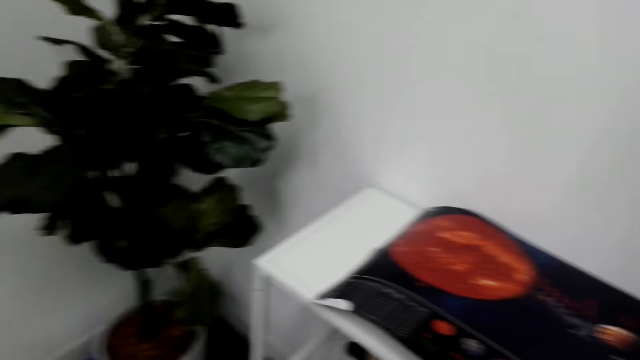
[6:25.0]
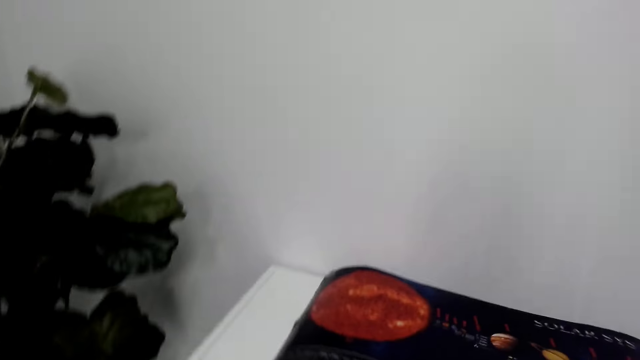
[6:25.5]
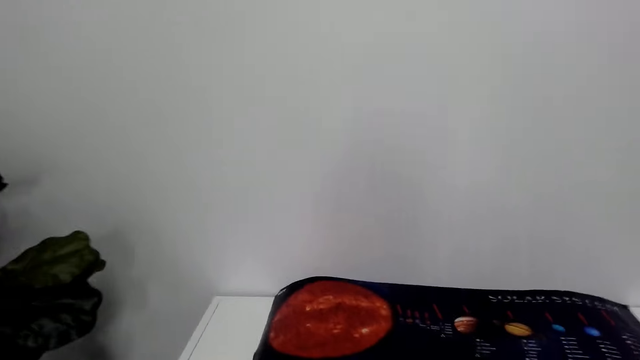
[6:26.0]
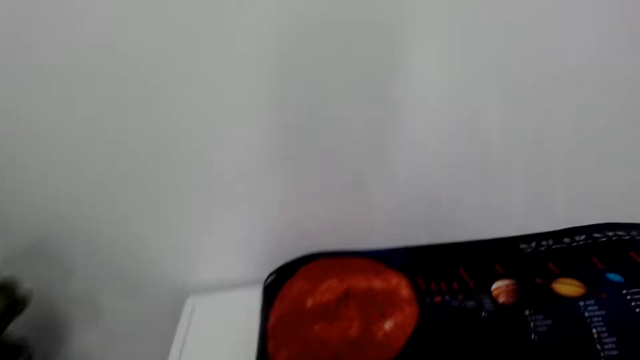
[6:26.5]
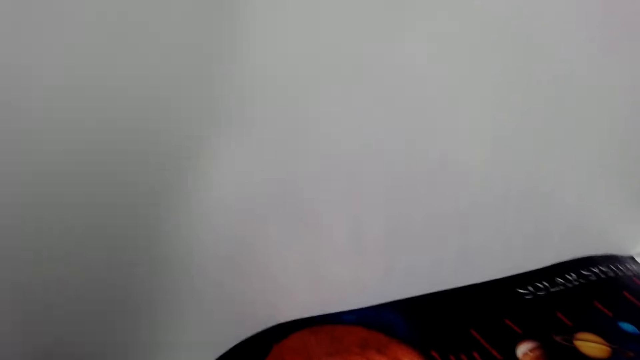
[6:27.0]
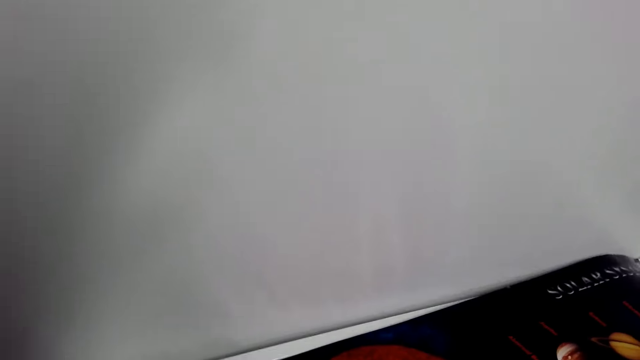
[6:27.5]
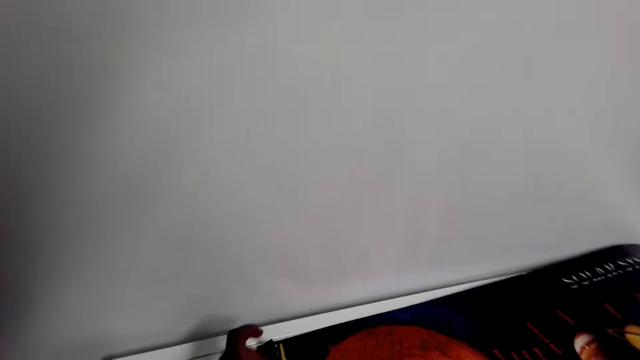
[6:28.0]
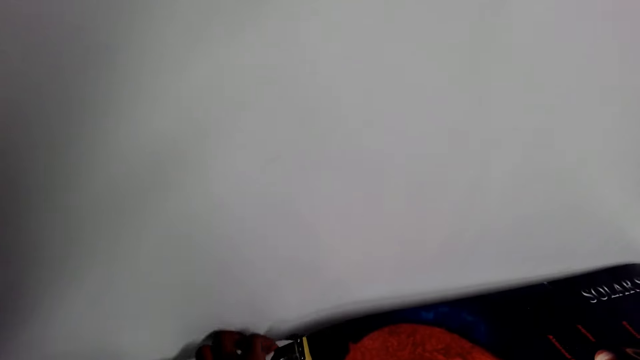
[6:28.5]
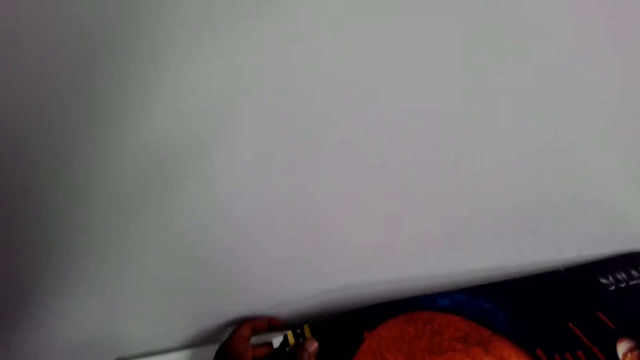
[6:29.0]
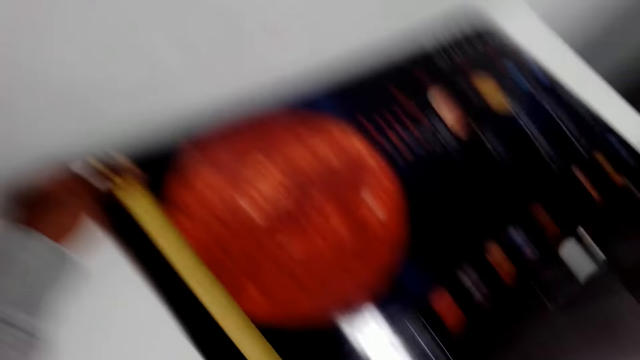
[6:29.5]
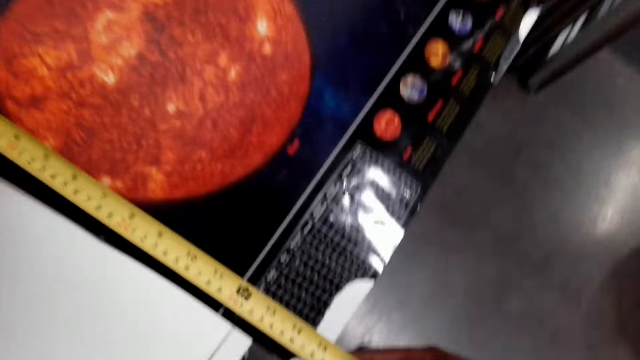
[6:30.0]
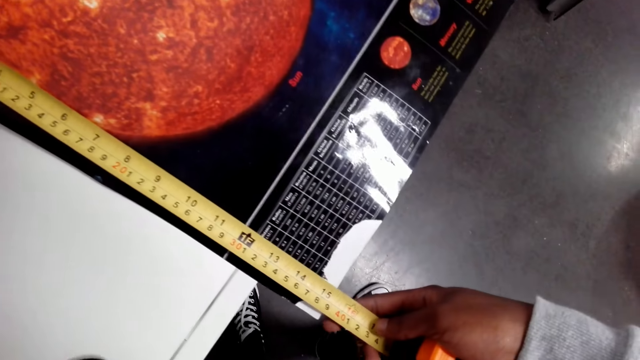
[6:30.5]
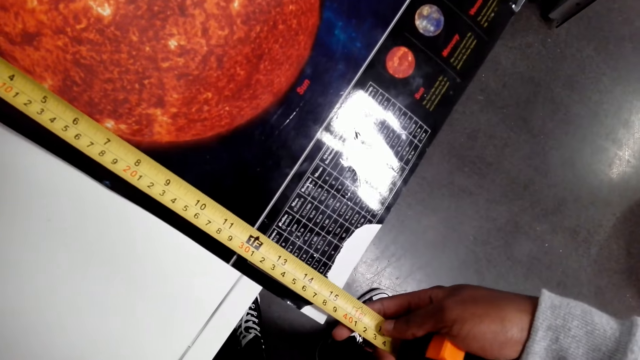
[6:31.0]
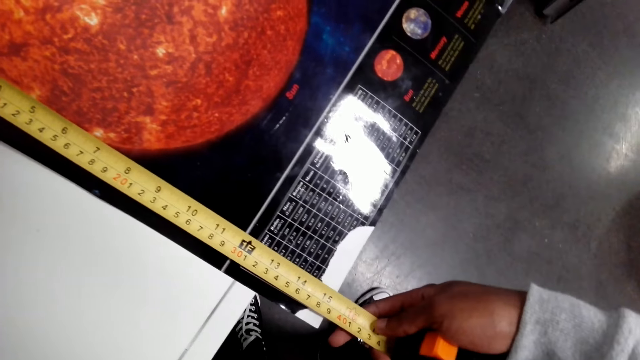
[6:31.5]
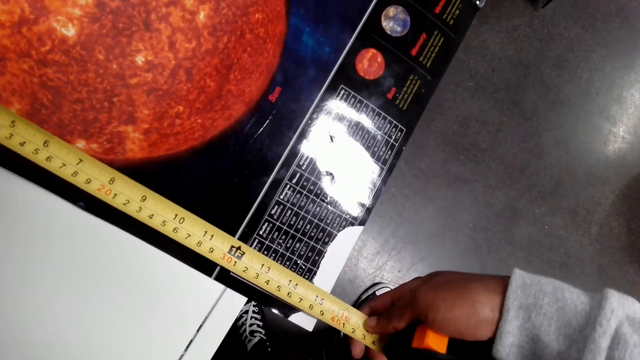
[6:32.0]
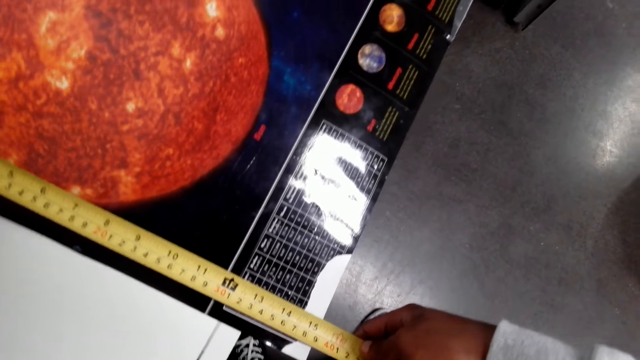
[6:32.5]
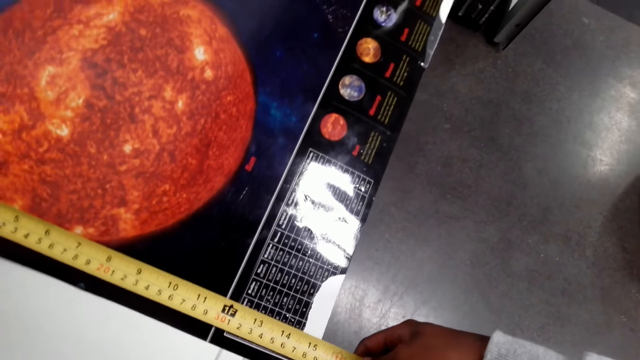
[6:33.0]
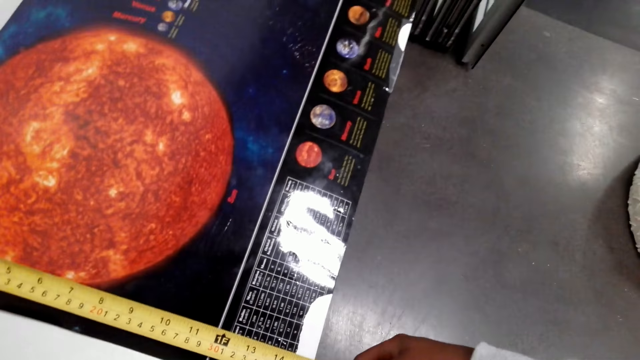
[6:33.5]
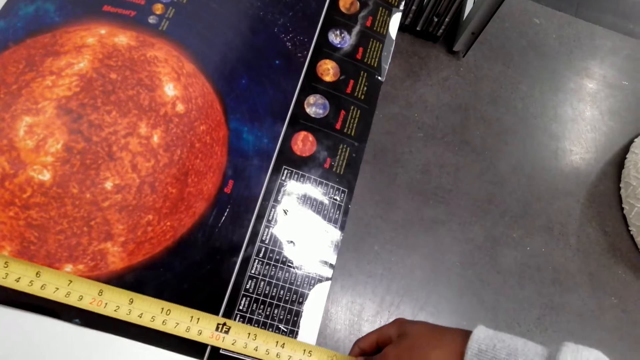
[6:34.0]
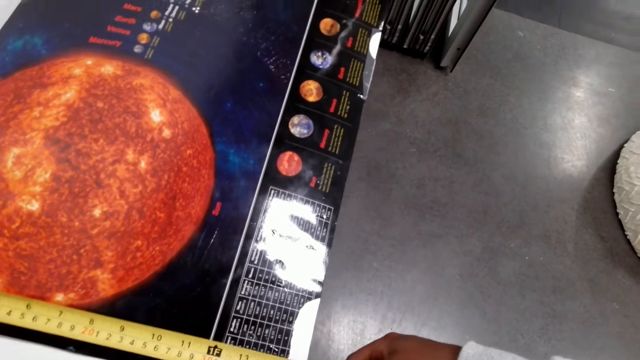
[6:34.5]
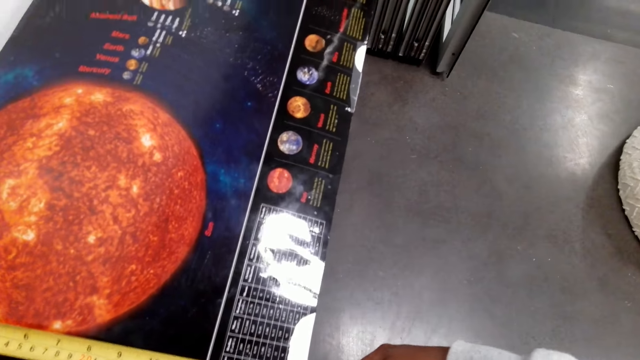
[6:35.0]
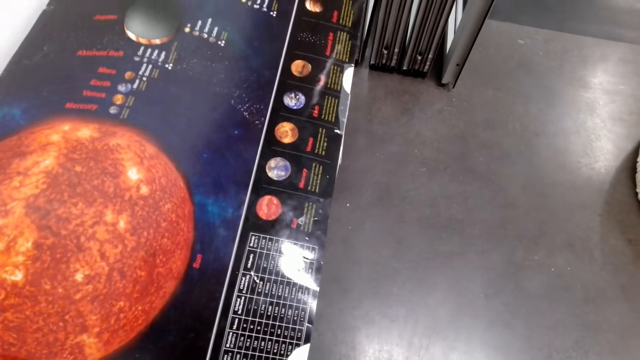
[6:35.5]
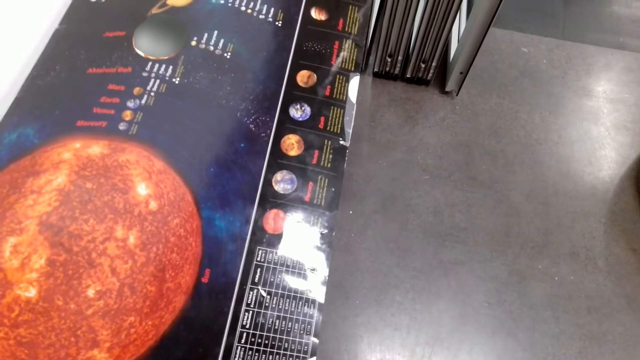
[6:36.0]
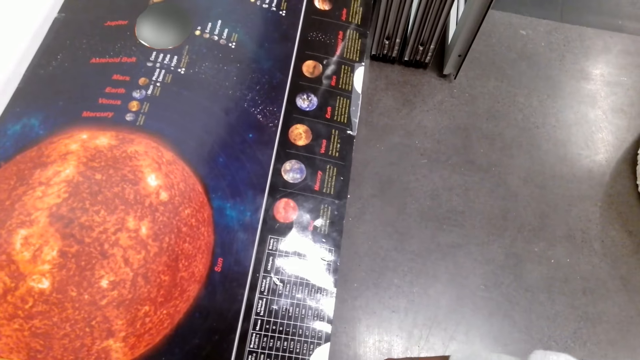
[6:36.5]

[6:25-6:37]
The camera wearer places a tape measure on the poster. They measure the poster's width.

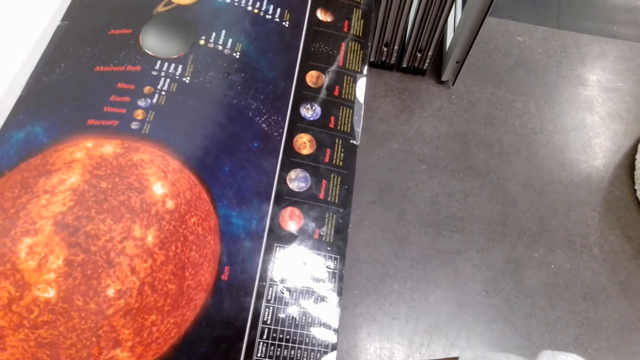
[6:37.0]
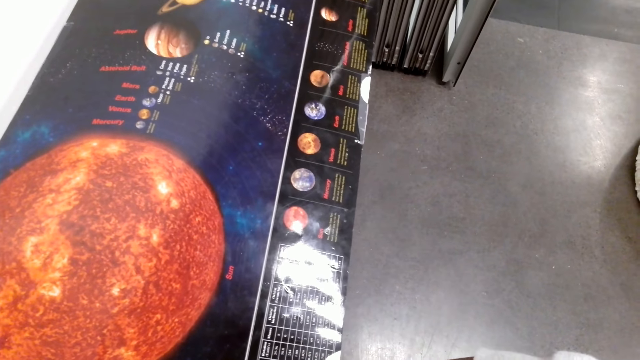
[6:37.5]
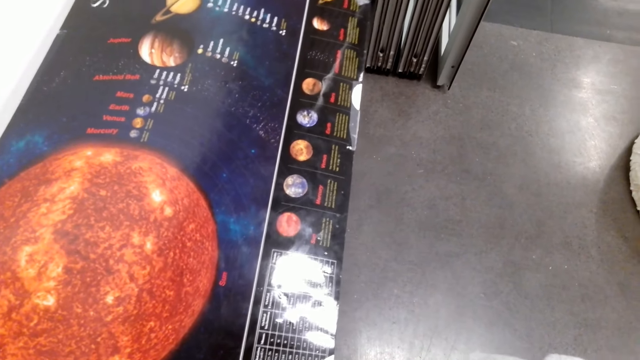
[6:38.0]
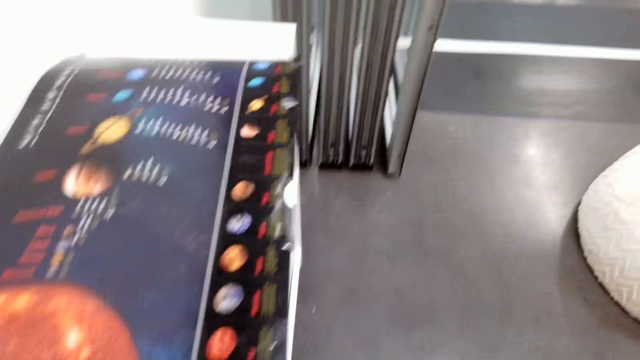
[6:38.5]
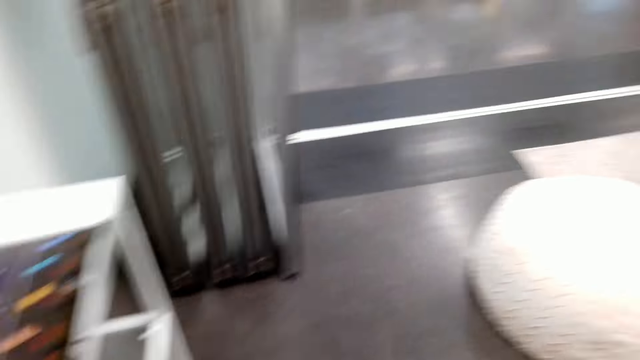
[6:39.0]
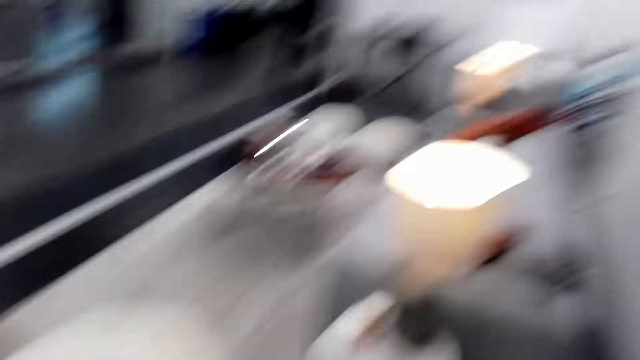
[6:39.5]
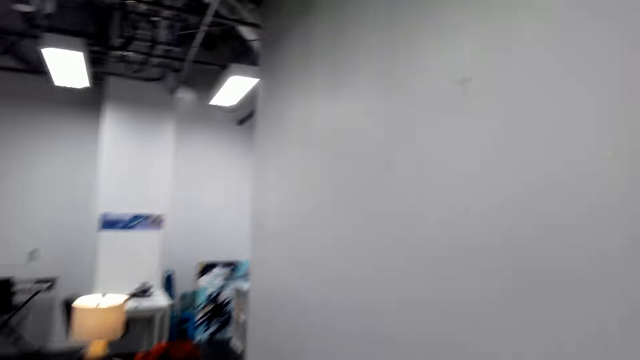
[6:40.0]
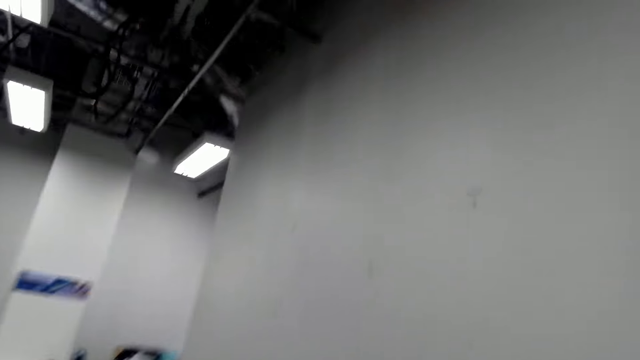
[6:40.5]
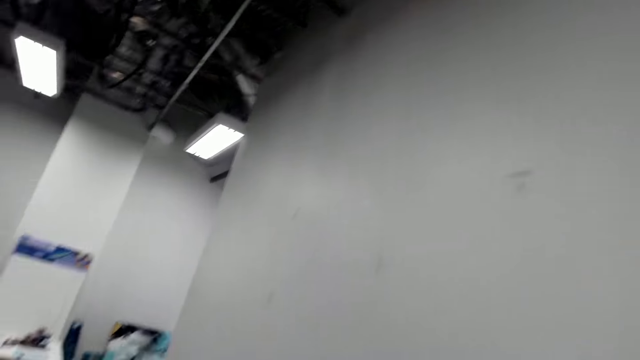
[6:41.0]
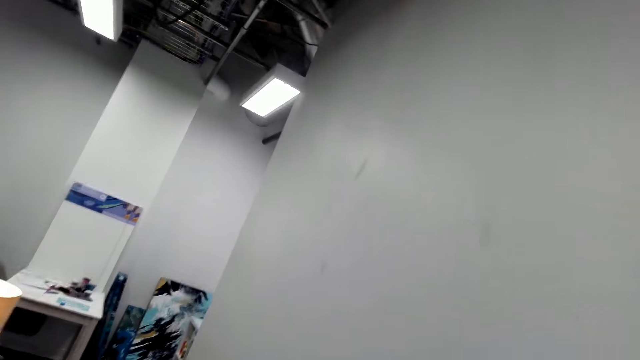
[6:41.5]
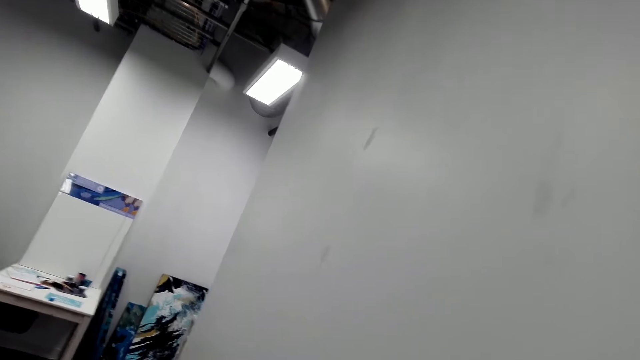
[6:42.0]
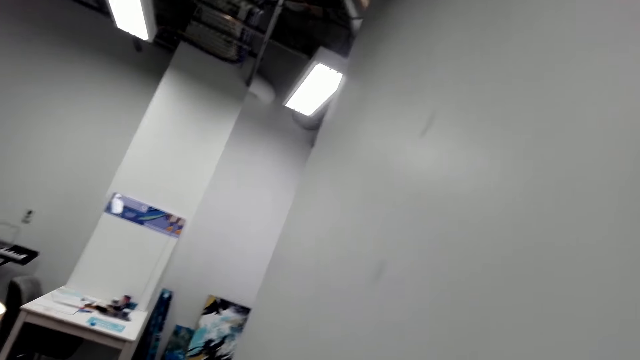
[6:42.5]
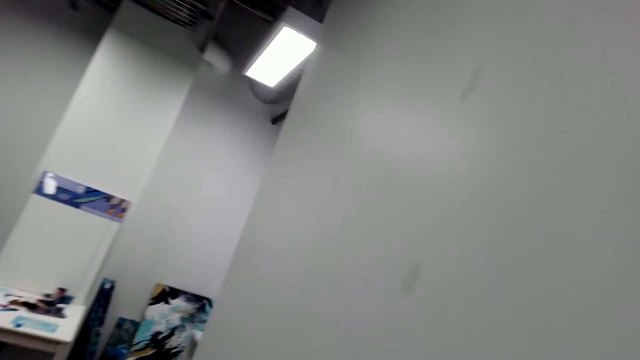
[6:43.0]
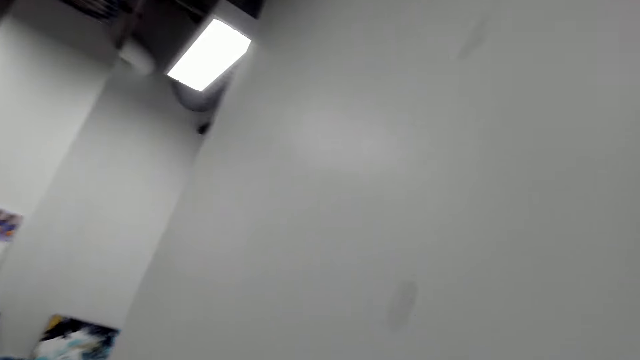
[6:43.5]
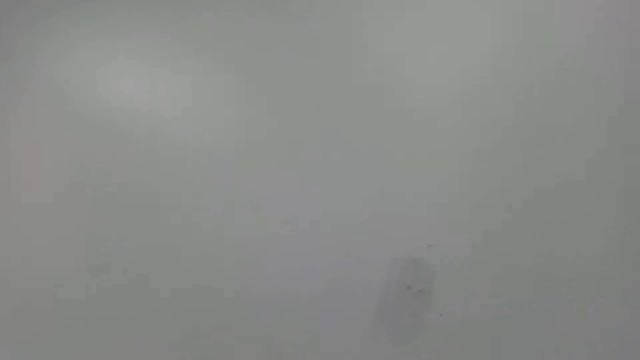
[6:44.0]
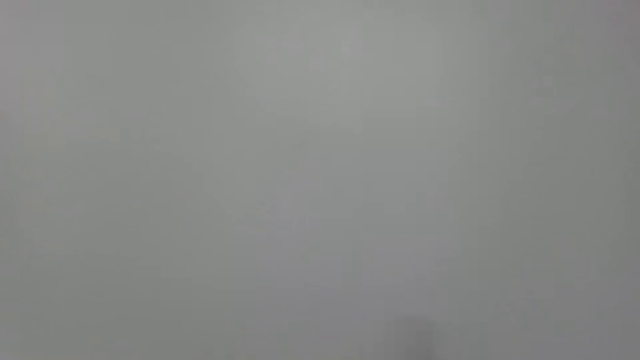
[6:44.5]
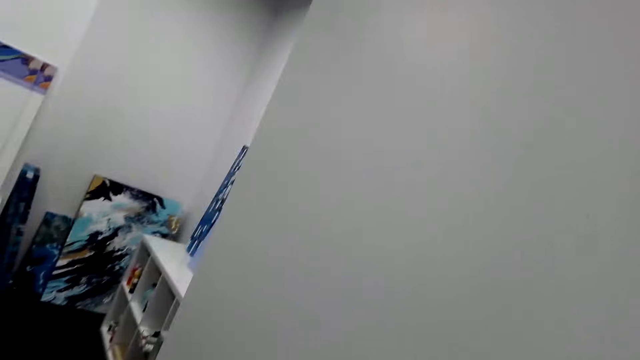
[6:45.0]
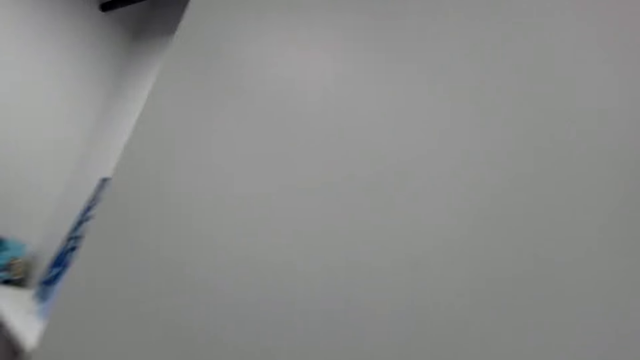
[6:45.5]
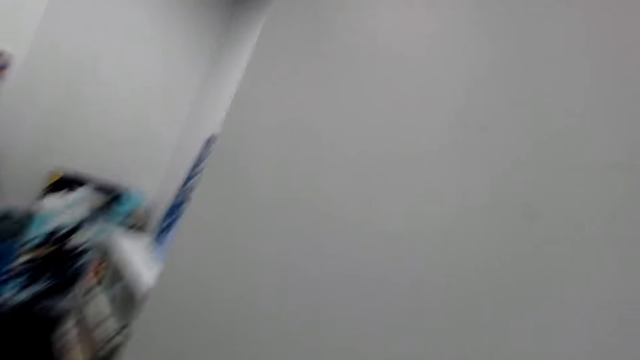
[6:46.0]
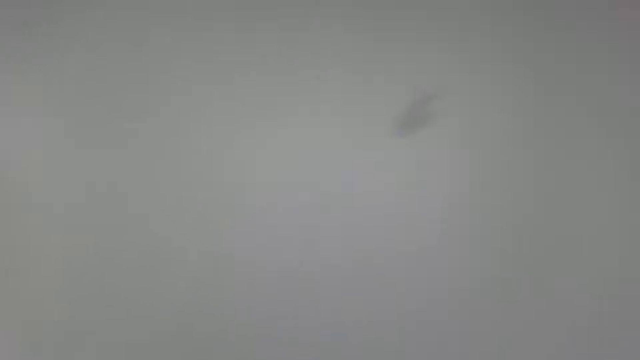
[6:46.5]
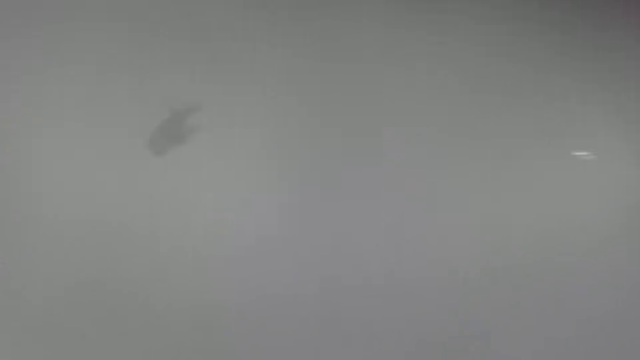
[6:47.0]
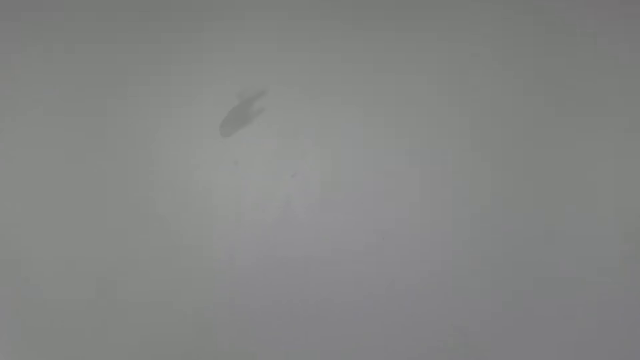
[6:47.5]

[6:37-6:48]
The camera wearer looks around. They walk towards the sofa and turn to the wall.
